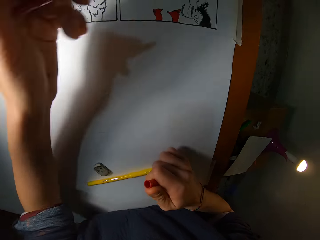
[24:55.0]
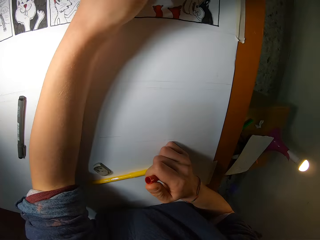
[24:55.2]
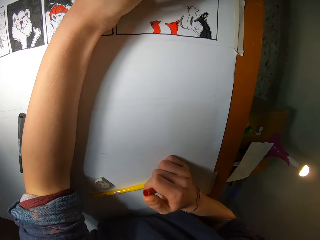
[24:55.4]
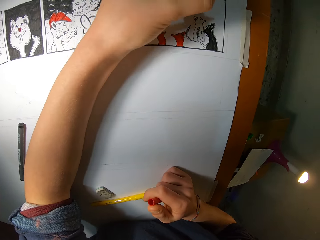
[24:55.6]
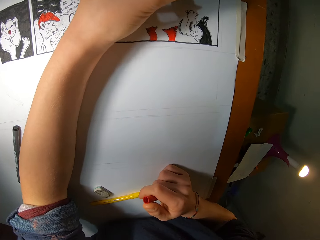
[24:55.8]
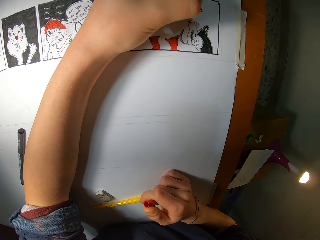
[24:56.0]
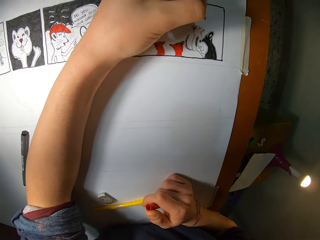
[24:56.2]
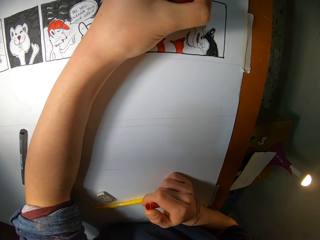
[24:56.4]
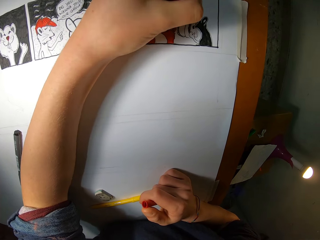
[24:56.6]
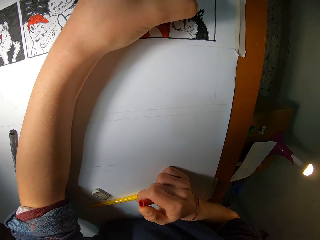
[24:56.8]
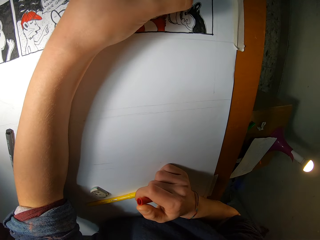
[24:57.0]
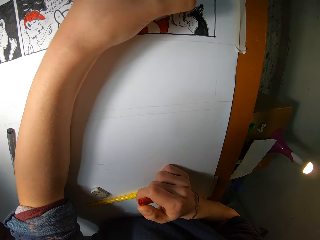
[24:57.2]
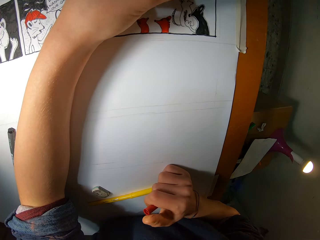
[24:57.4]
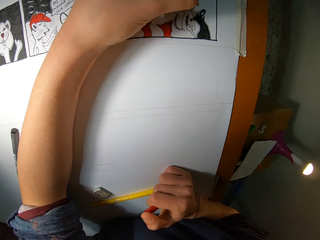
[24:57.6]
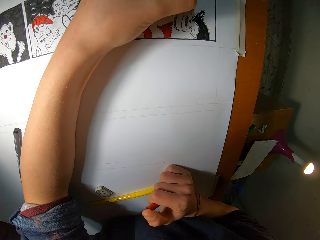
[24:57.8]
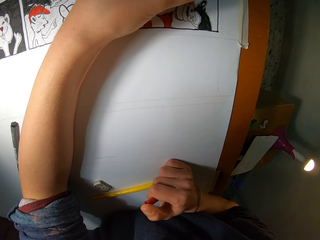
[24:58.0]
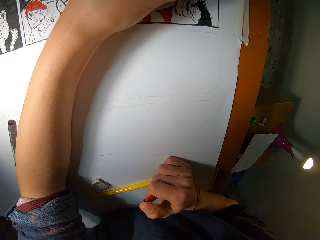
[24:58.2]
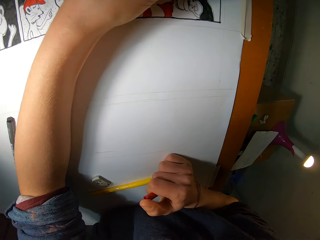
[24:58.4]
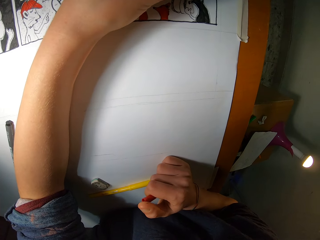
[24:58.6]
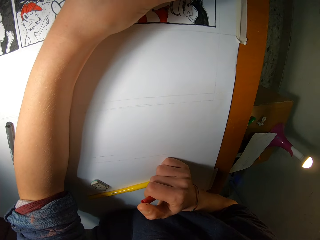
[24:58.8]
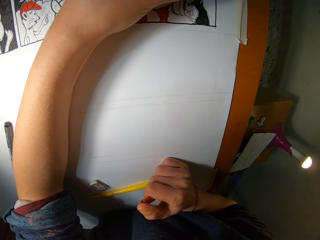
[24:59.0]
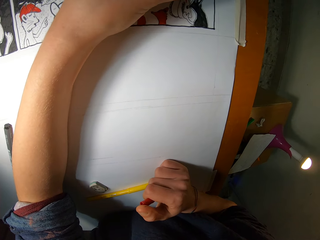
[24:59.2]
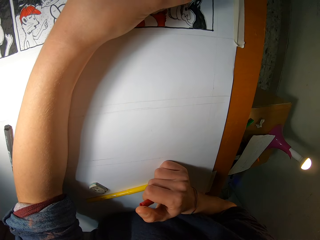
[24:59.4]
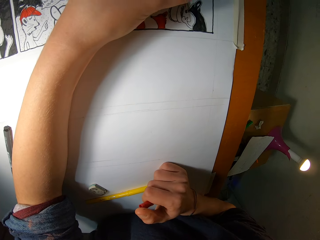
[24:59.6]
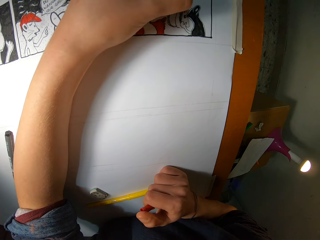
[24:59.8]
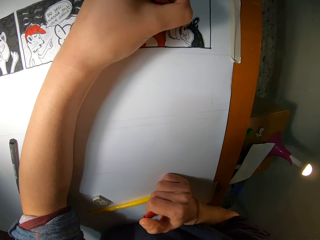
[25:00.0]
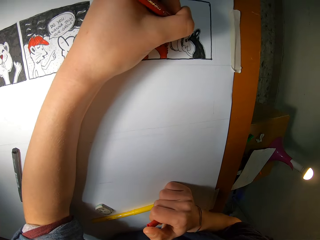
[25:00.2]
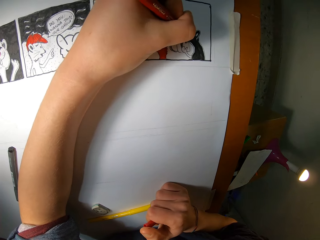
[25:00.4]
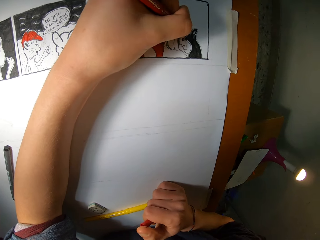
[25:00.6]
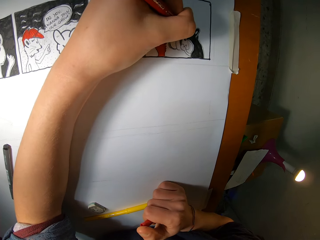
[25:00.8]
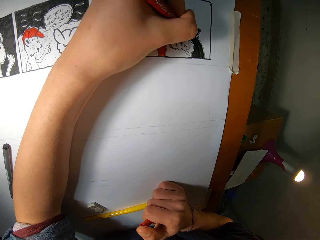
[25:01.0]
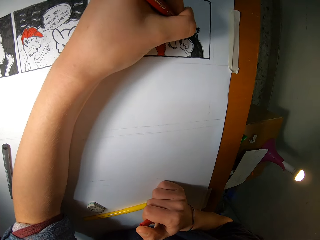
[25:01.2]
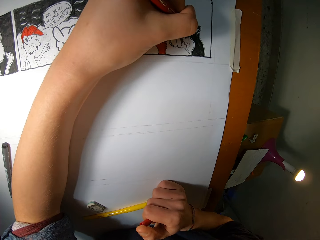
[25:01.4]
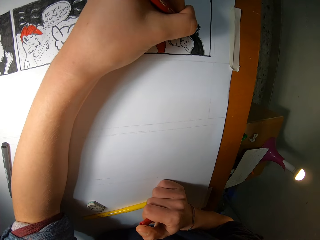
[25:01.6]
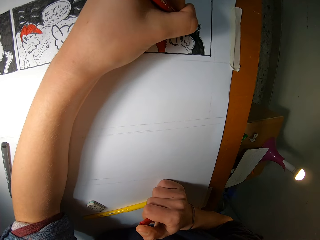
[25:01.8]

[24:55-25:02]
The camera wearer removes the color marker from the cover with his left hand. He draws on the paper on the table with the color marker in his left hand.

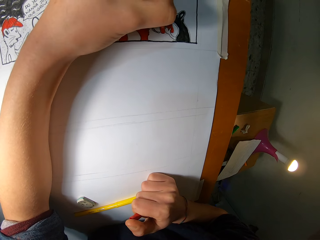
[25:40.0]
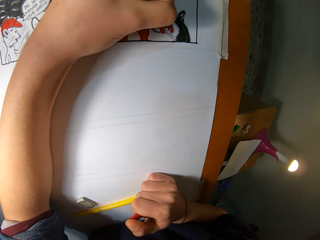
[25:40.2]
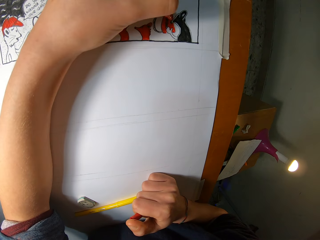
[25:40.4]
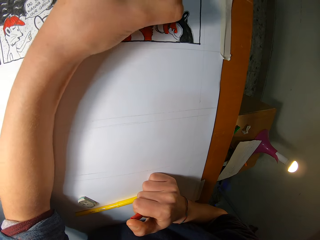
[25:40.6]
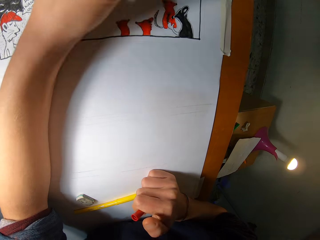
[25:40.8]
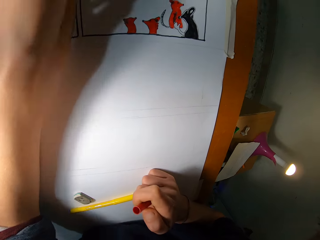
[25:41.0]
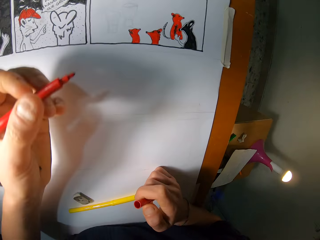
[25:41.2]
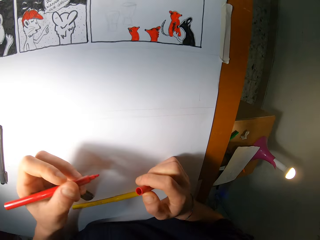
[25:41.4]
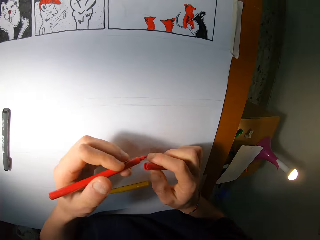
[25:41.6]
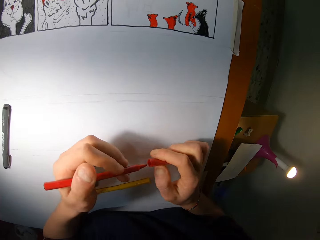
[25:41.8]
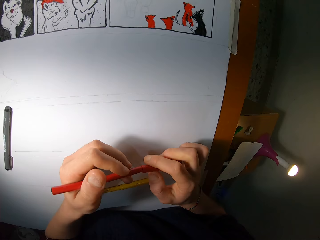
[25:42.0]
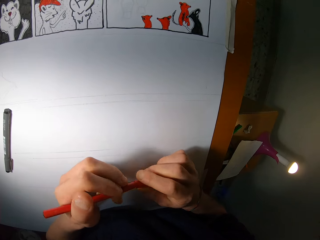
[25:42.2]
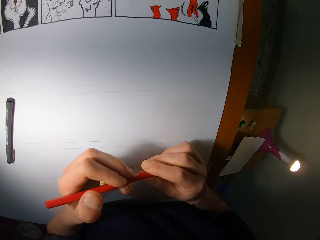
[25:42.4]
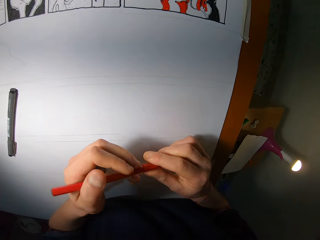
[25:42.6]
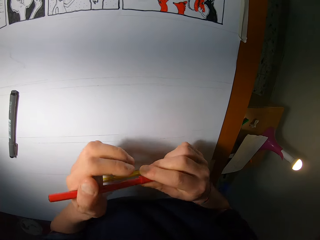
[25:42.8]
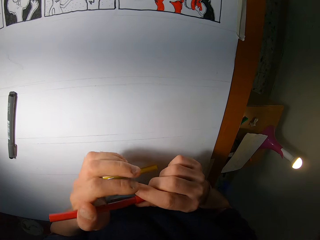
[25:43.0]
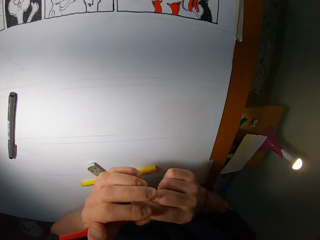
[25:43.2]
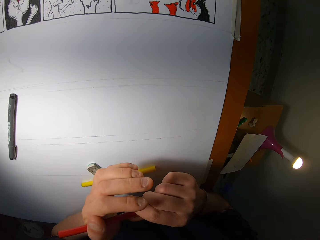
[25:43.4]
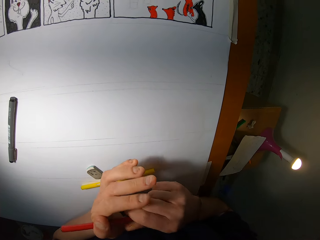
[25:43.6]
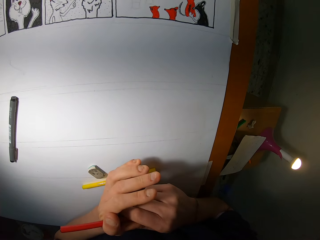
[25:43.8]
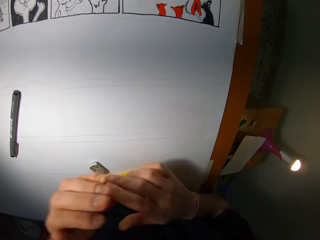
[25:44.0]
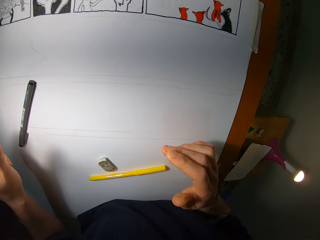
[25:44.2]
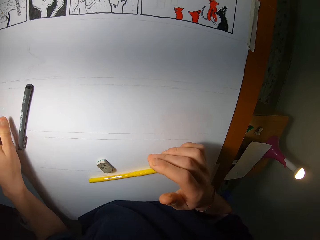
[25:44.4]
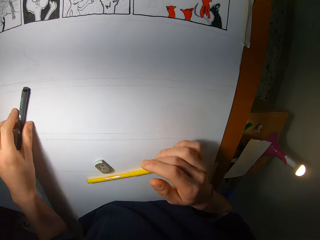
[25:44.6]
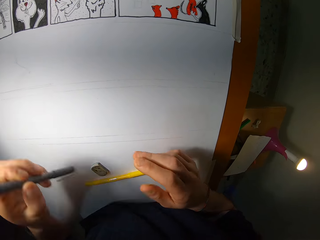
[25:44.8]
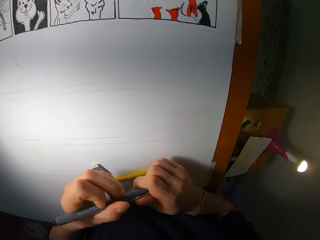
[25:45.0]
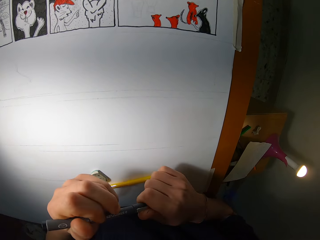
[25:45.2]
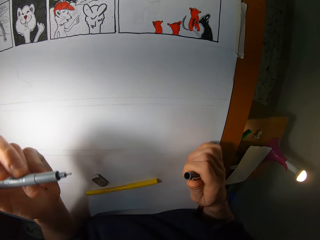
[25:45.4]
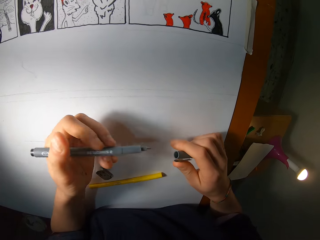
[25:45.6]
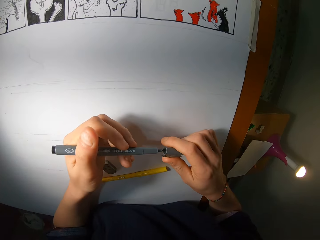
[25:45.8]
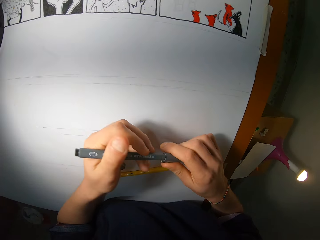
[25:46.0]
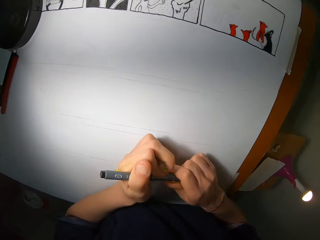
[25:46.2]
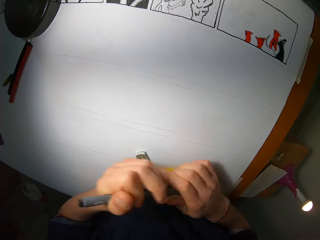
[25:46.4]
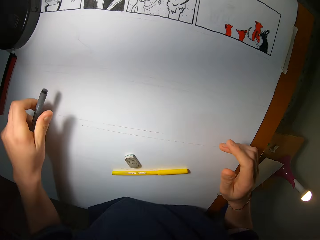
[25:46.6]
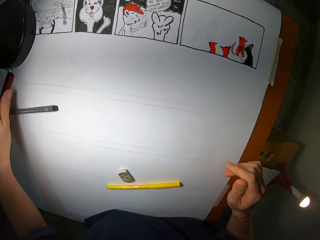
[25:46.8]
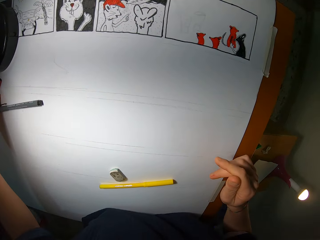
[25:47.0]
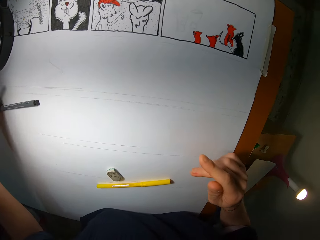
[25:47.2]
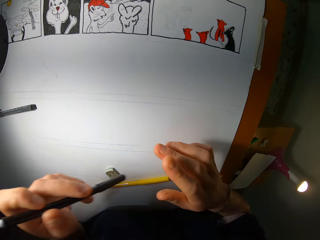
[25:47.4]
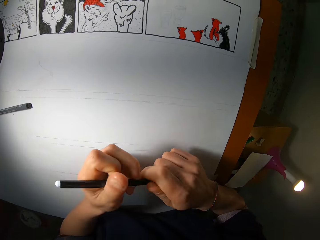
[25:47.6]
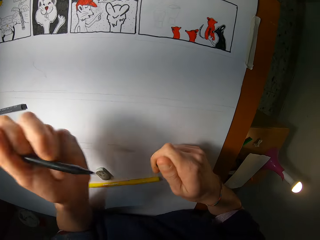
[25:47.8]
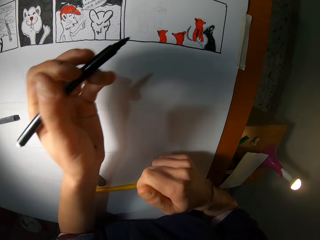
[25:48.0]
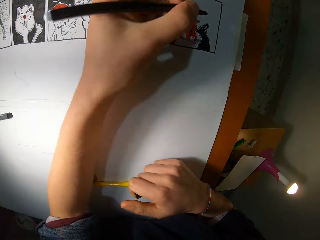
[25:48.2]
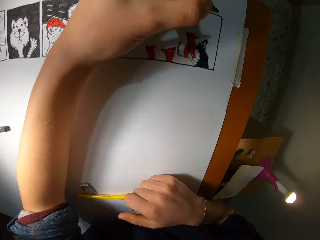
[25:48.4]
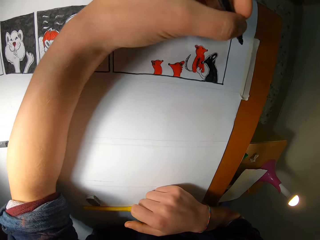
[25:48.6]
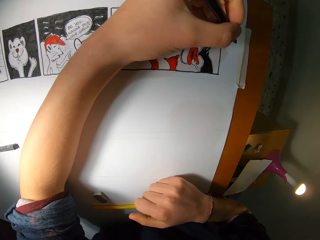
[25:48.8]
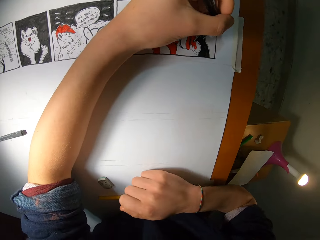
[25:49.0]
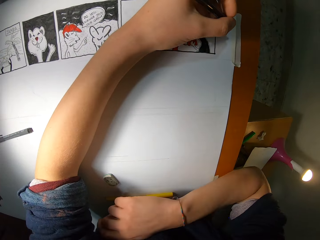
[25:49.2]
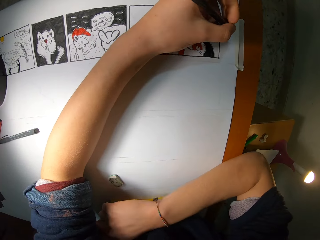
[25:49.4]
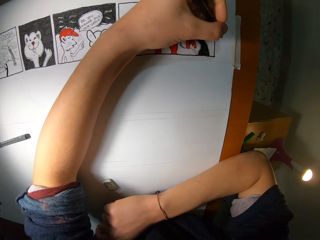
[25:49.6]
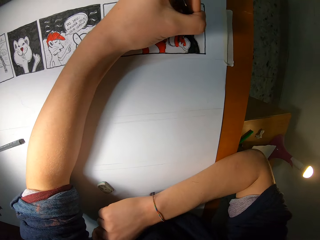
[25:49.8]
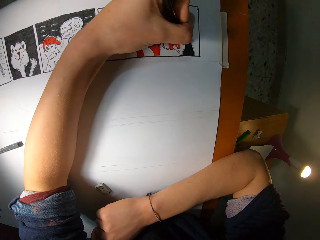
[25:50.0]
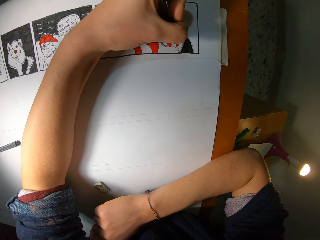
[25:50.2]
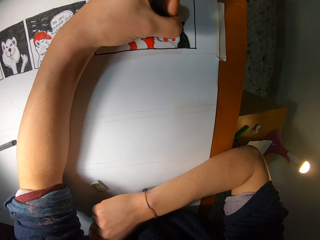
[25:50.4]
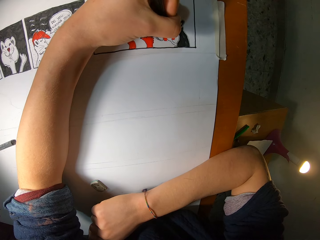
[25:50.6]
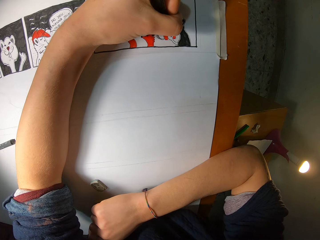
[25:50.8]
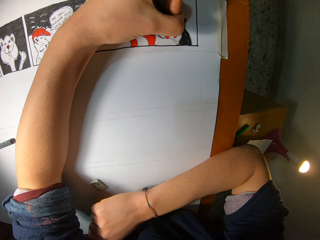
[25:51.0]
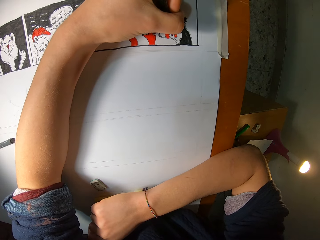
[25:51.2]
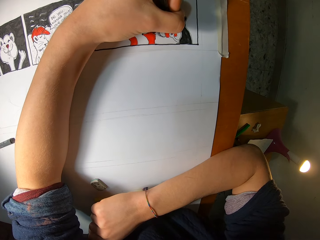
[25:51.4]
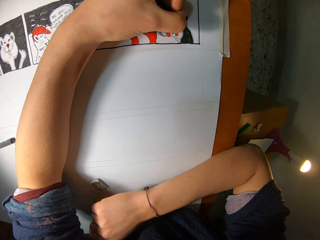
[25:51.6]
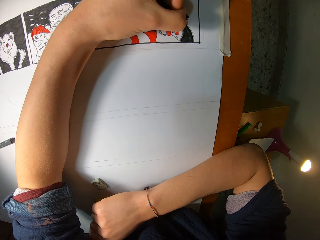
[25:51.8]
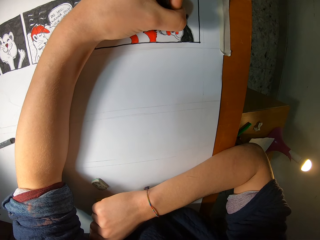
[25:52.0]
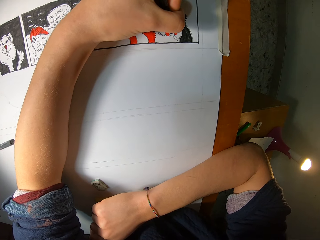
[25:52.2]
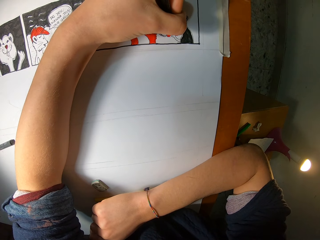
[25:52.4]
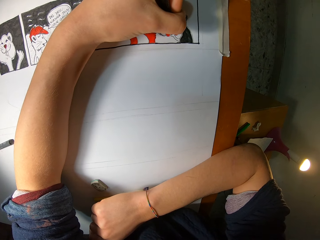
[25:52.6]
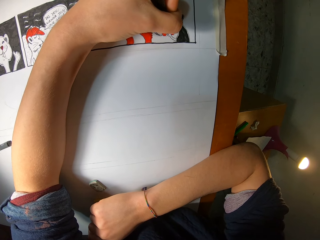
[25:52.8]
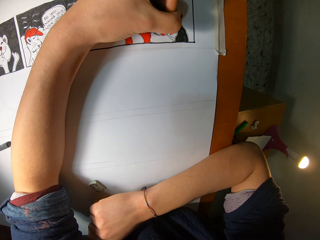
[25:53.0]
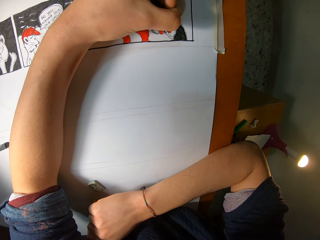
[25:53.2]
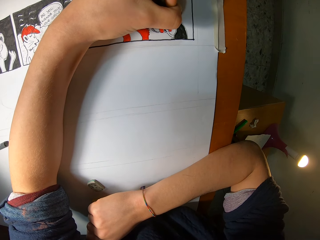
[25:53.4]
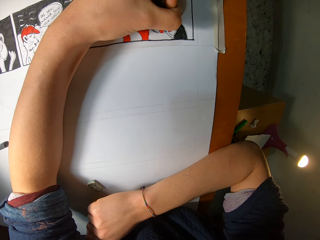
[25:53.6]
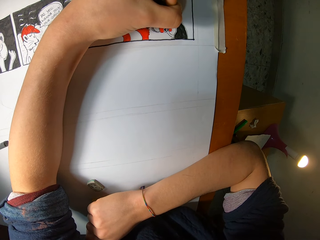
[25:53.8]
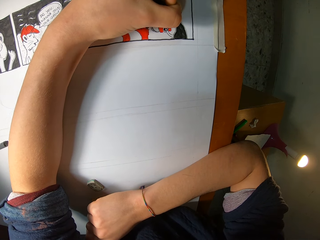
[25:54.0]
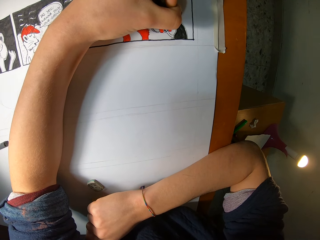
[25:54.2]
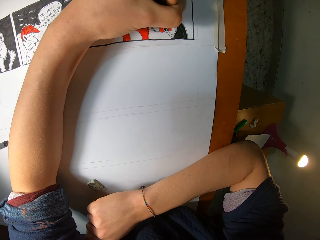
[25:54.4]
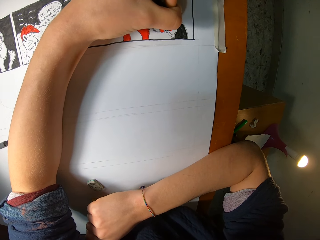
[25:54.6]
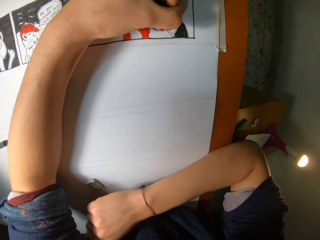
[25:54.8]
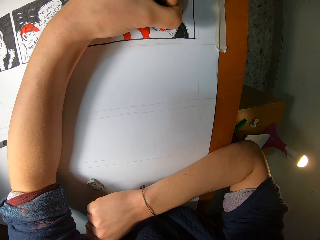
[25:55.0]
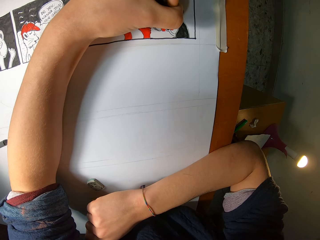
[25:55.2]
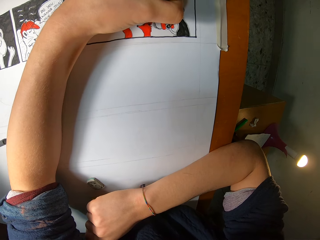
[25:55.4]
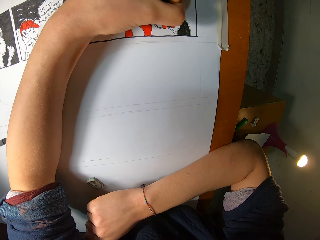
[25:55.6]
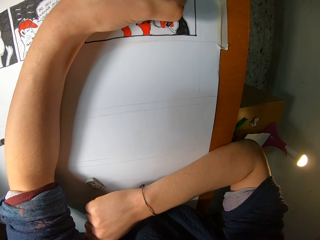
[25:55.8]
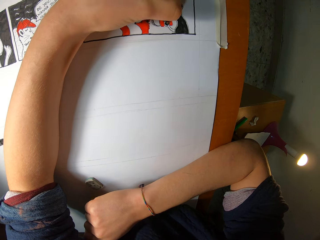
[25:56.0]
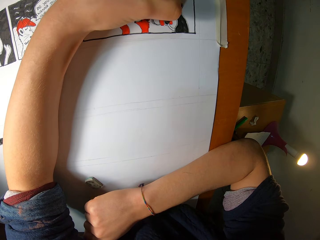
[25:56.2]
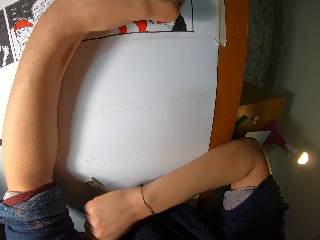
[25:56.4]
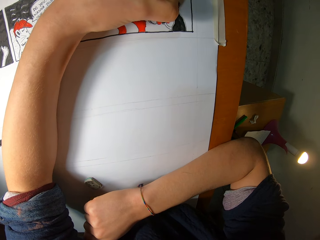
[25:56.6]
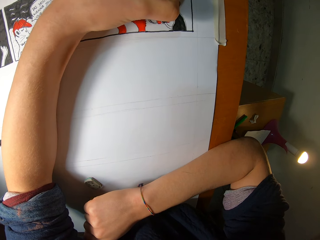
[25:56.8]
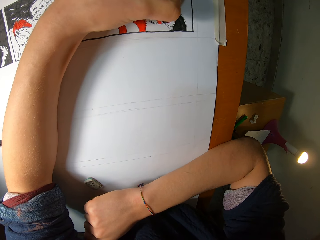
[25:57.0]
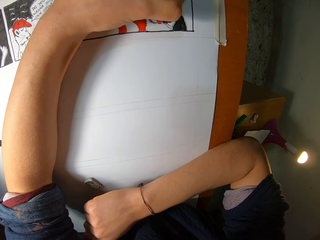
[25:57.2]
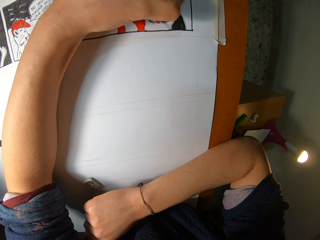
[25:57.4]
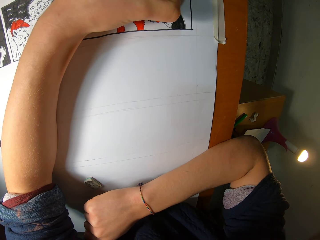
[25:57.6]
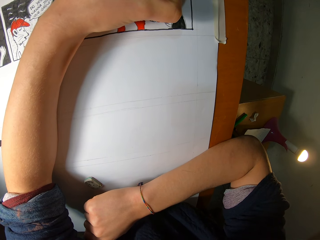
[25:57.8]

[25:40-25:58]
The camera wearer inserts the cover into the color pen with his right hand. He drops the color pen on the table with his left hand. He picks up the pigment liner from the table with his left hand. He removes the pigment liner from the cover with his left hand. He inserts the cover into the pigment liner with his right hand. He drops the pigment liner on the table with his left hand. He picks up the color pen from the table with his left hand. He removes the color pen from the cover with his left hand. He draws on the paper on the table with the color pen in his left hand.
